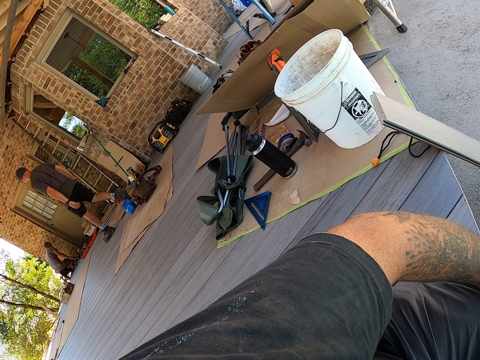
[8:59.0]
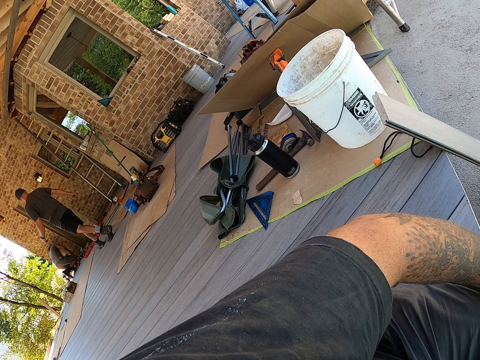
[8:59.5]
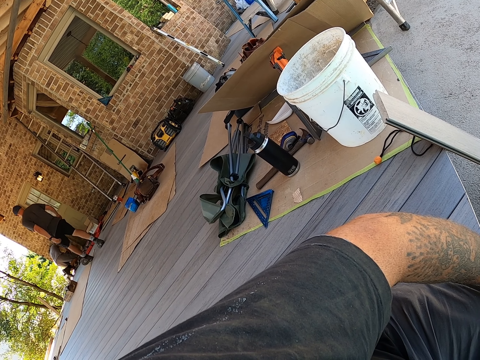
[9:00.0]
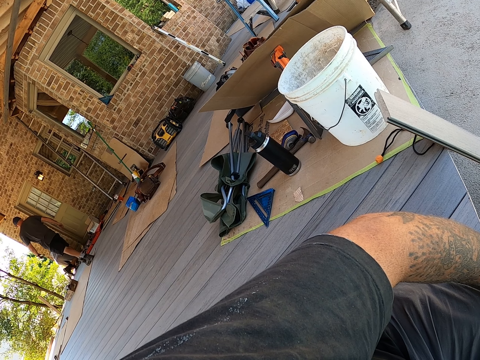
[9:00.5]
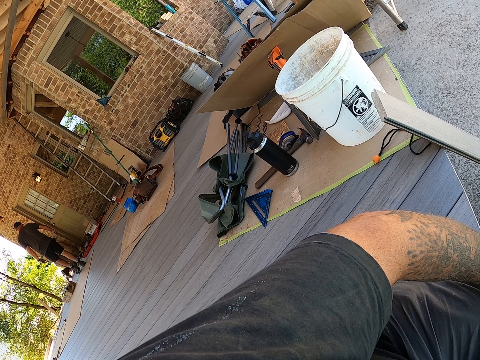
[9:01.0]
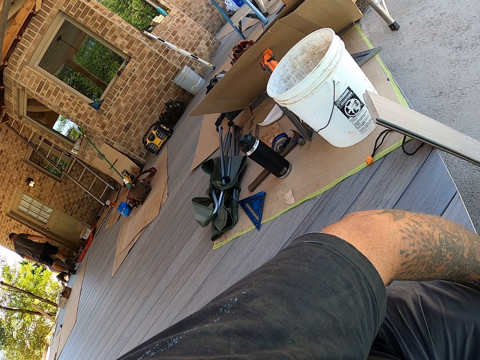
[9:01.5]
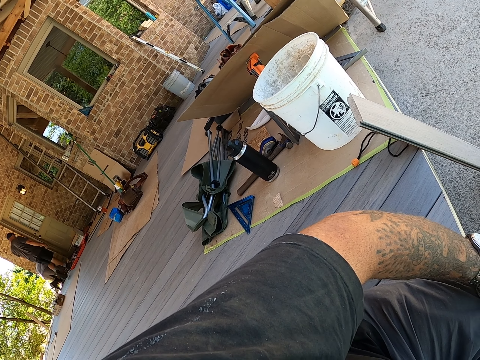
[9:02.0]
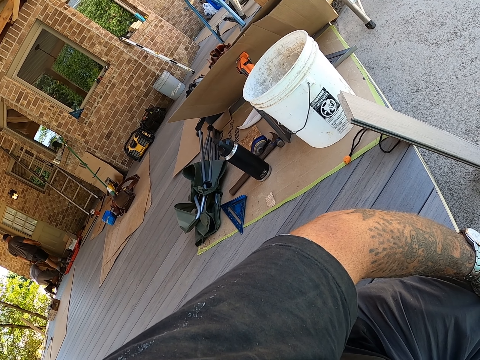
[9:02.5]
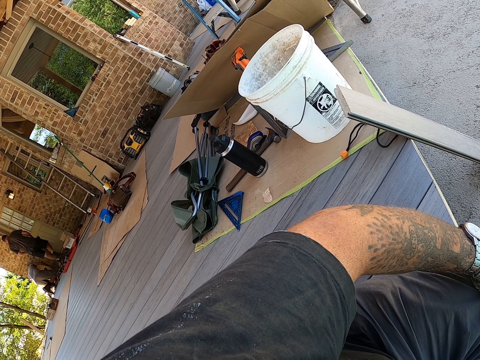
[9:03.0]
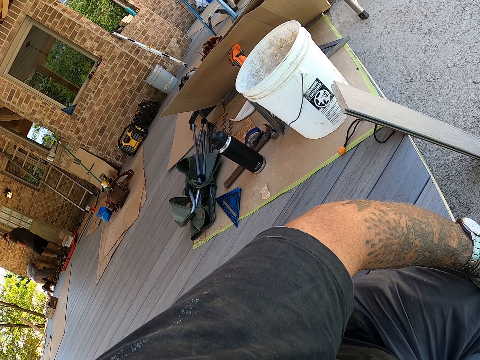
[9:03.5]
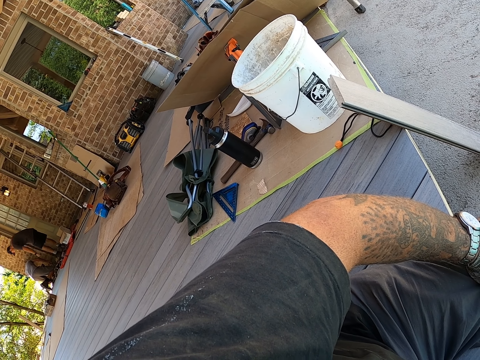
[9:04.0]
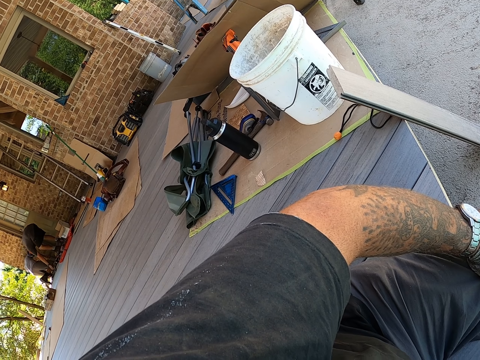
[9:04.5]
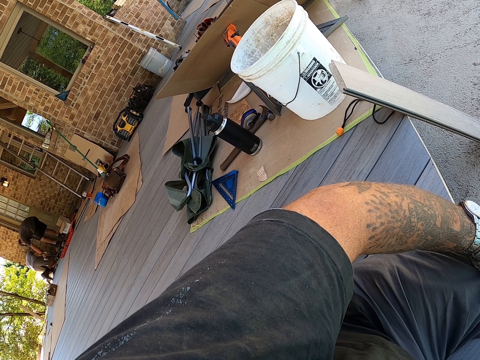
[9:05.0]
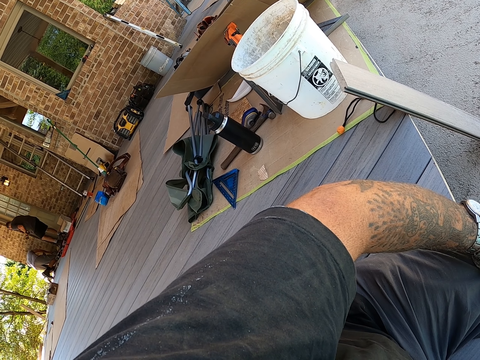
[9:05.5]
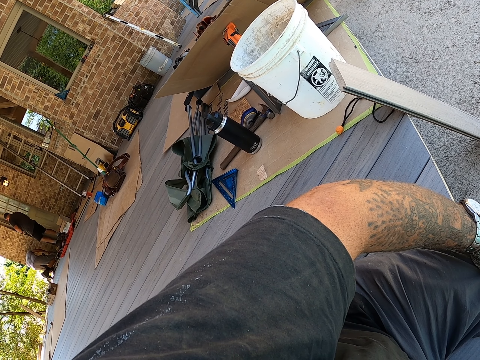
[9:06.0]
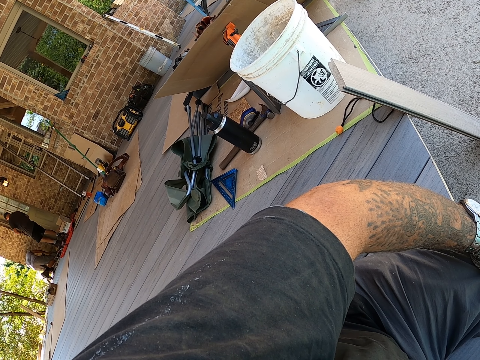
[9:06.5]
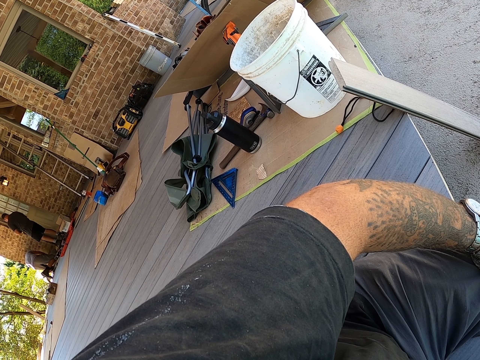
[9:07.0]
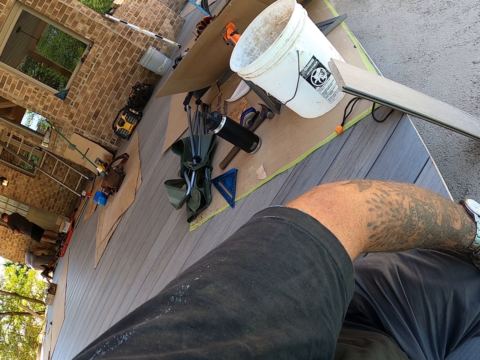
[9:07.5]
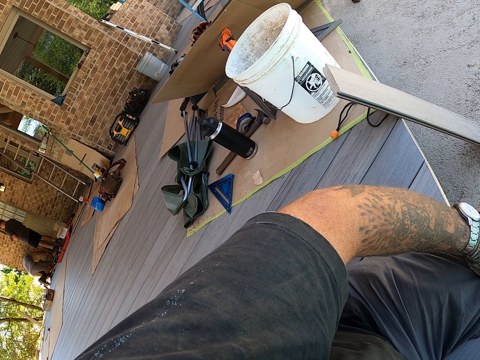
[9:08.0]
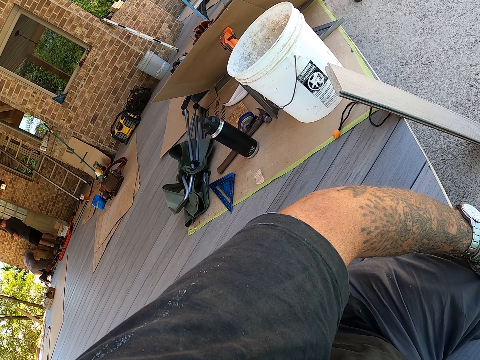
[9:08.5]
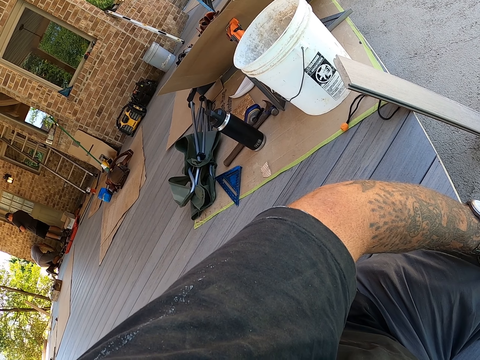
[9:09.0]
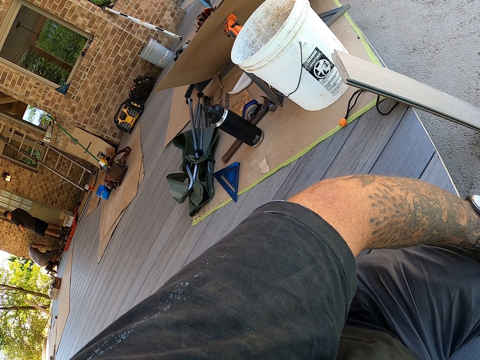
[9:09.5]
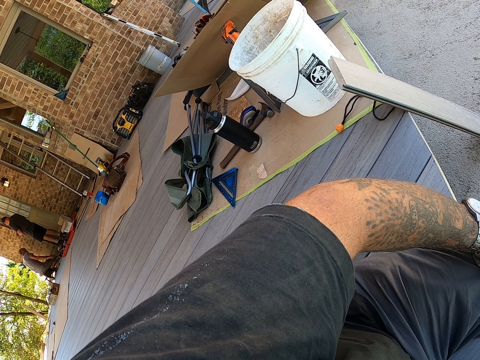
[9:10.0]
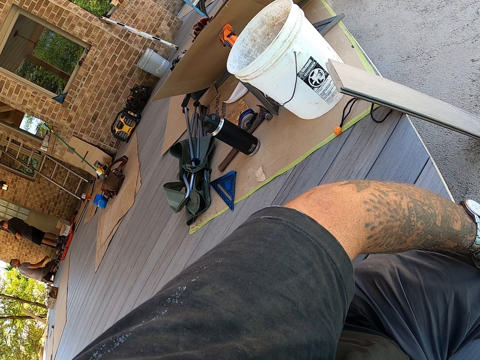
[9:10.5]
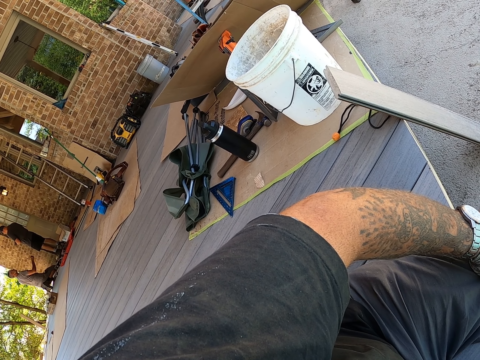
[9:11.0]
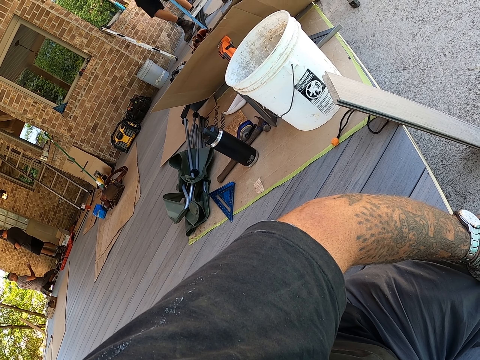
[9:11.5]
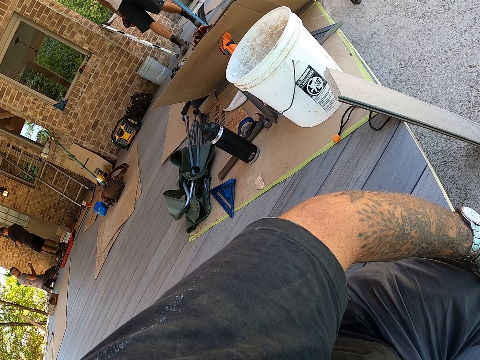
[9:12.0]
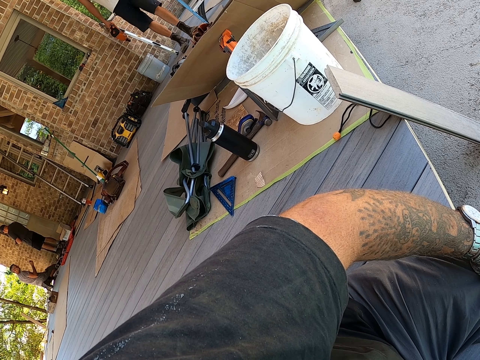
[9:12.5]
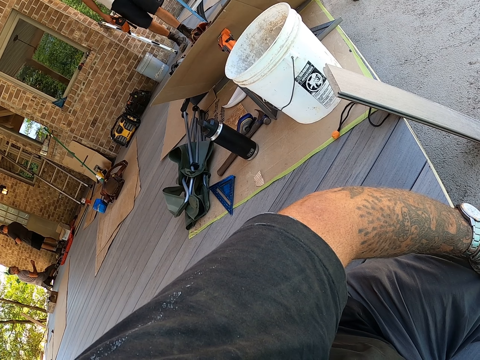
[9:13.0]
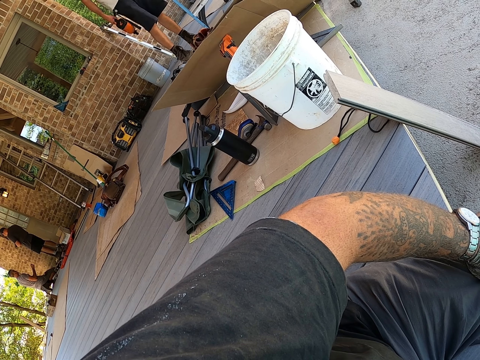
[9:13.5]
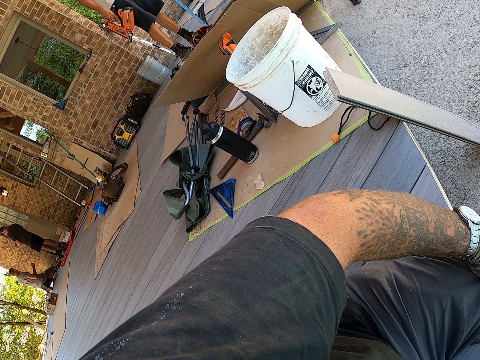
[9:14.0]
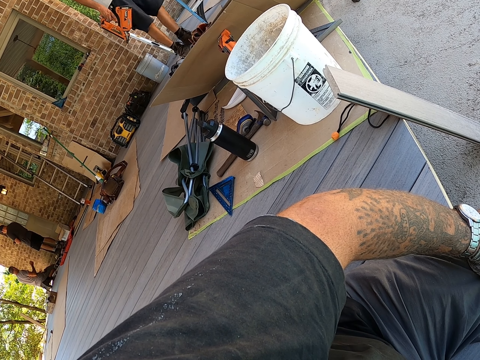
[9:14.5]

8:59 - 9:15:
The camera wearer looks at a person and another person. A third person holds the drilling machine.

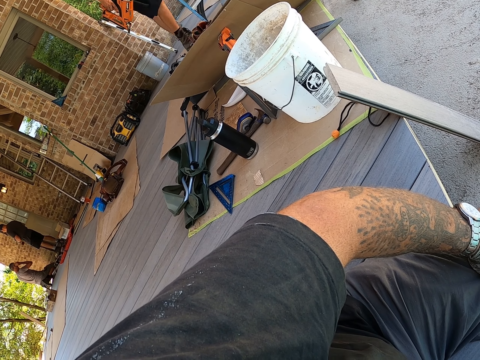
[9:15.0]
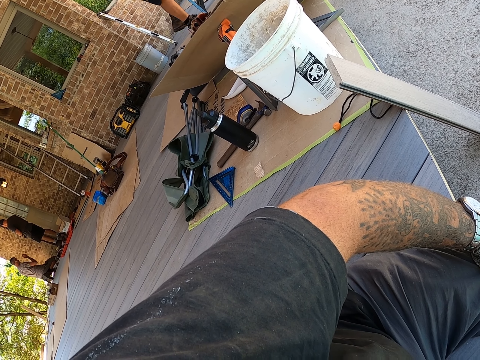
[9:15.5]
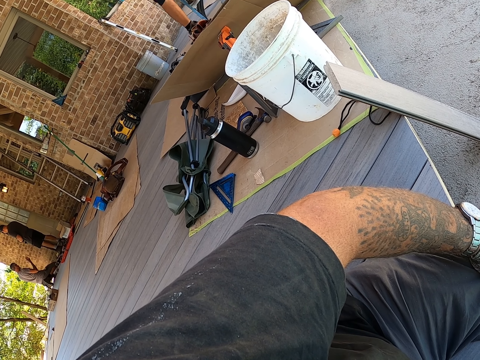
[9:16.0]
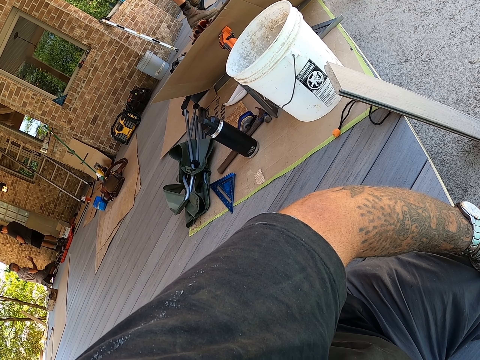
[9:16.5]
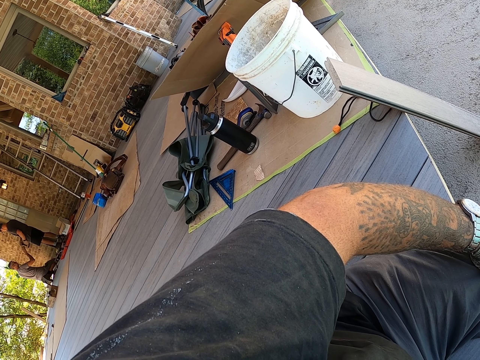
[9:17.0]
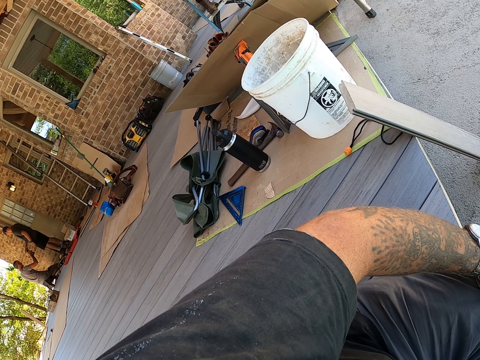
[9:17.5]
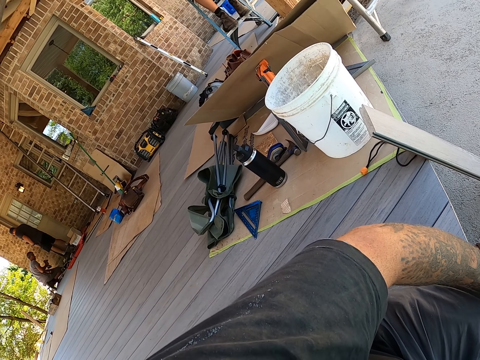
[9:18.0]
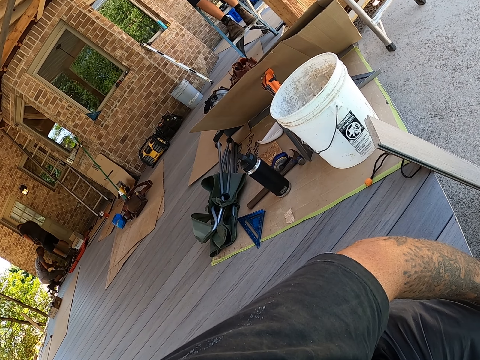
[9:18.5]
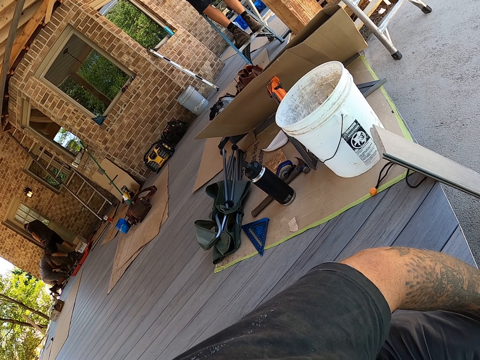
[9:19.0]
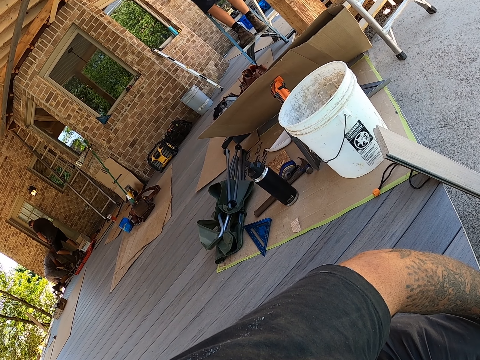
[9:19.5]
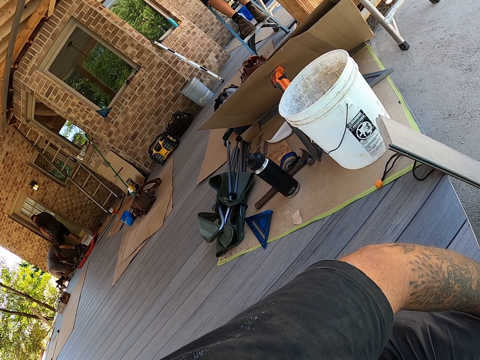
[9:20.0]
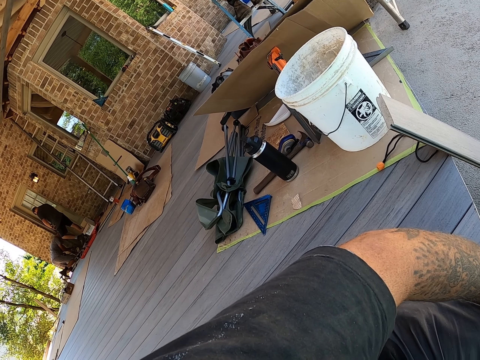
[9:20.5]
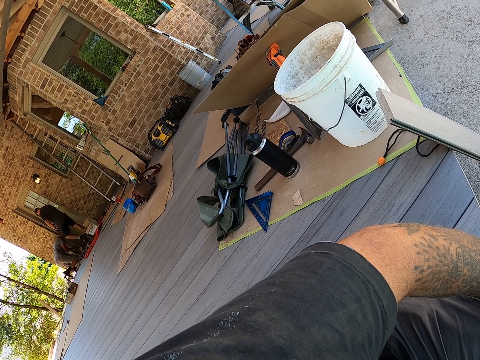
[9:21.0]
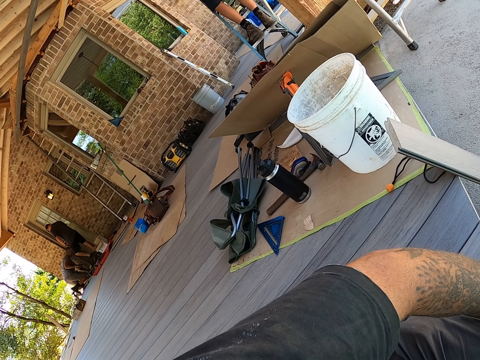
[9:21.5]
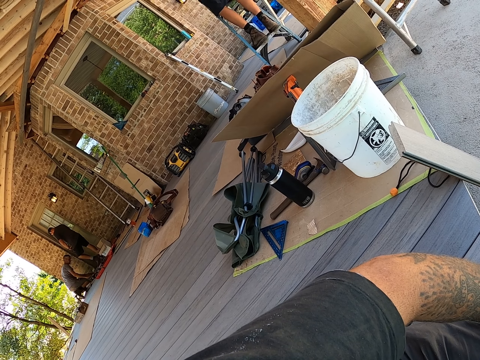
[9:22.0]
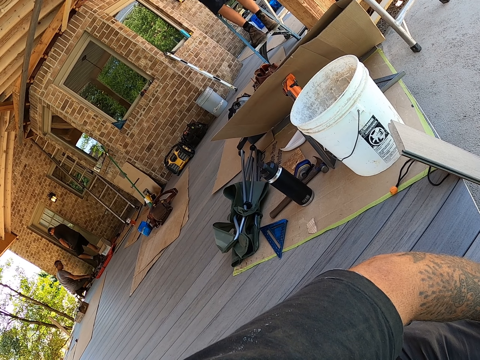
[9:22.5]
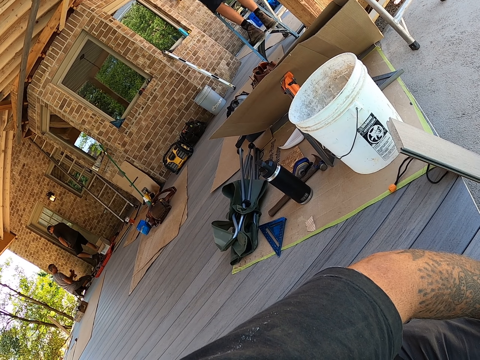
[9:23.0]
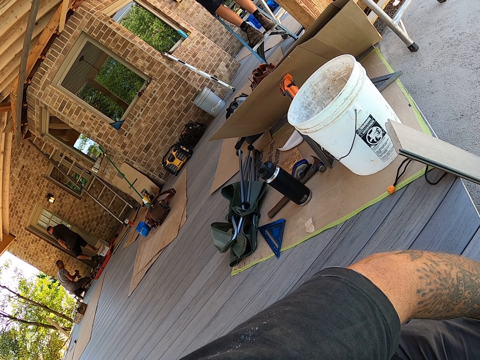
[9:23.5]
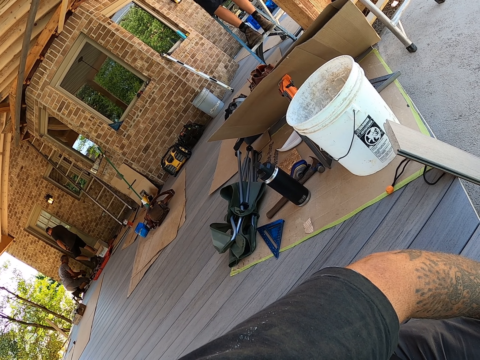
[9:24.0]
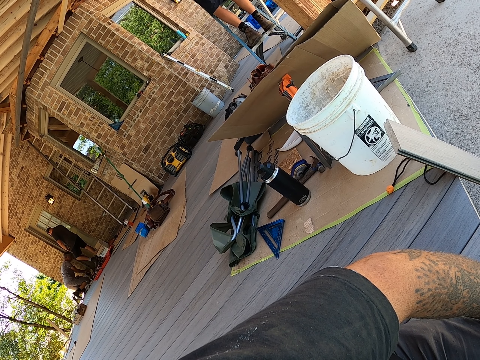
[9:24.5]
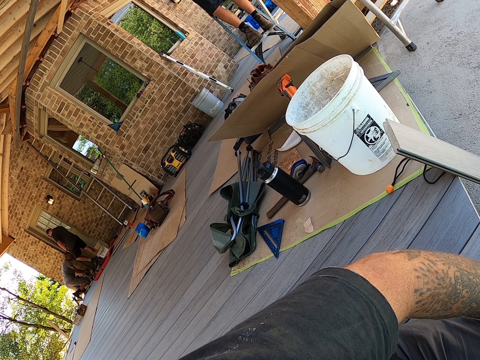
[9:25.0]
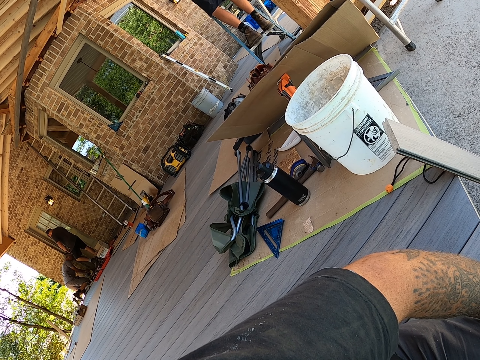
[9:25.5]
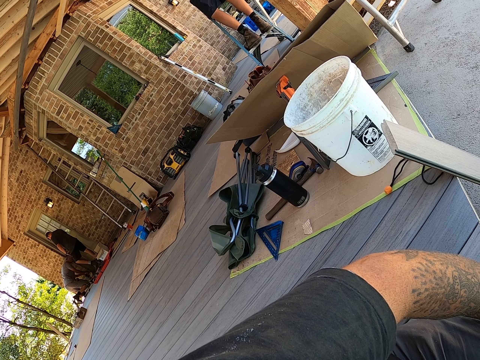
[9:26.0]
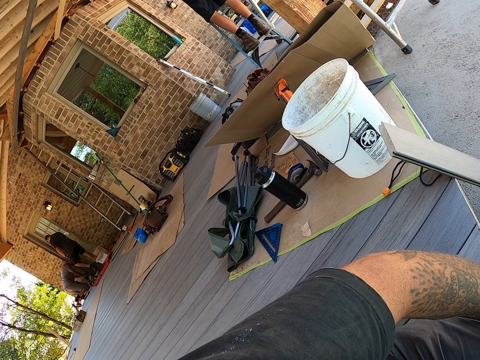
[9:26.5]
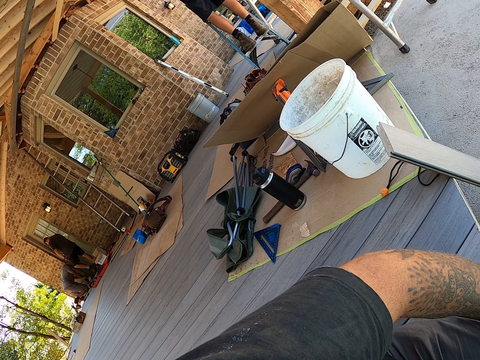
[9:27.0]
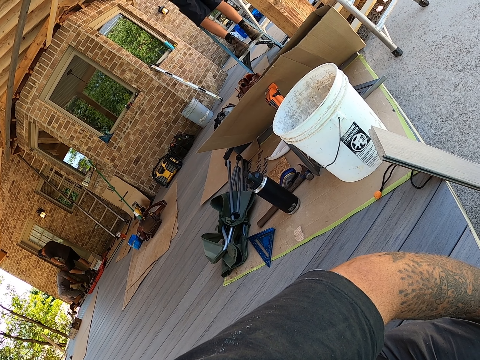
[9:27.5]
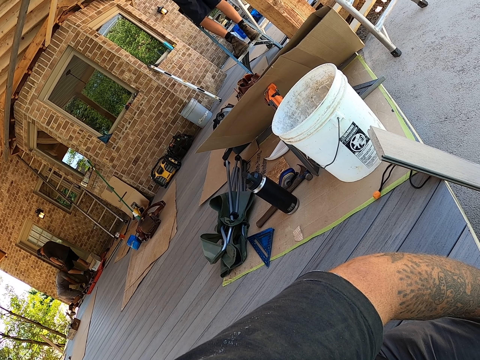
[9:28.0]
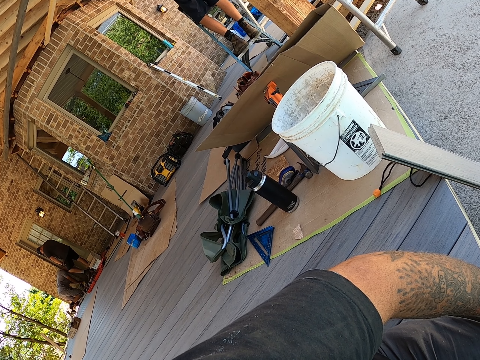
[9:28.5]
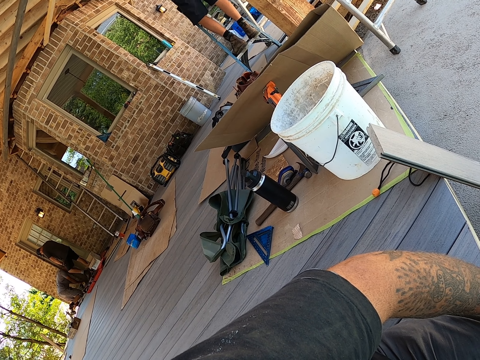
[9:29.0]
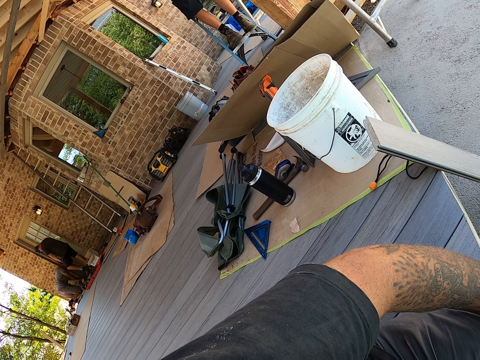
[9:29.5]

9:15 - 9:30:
A person takes something from another person. The first person fixes something.
